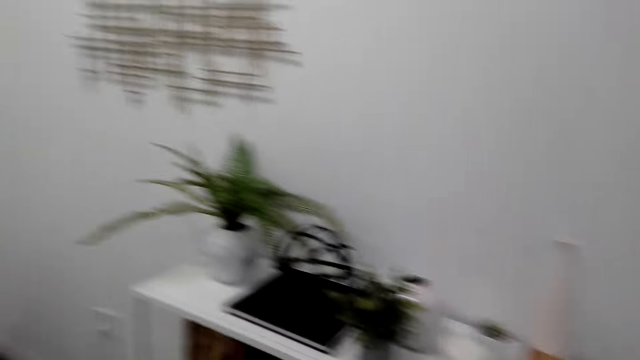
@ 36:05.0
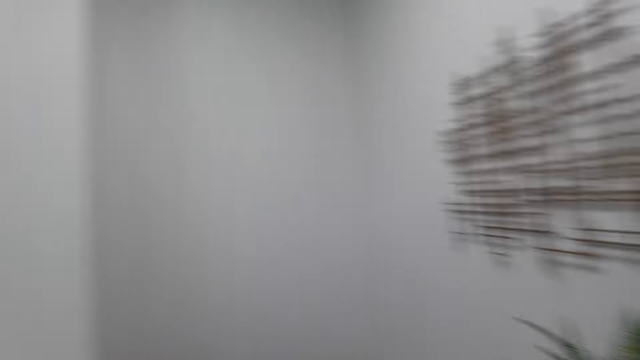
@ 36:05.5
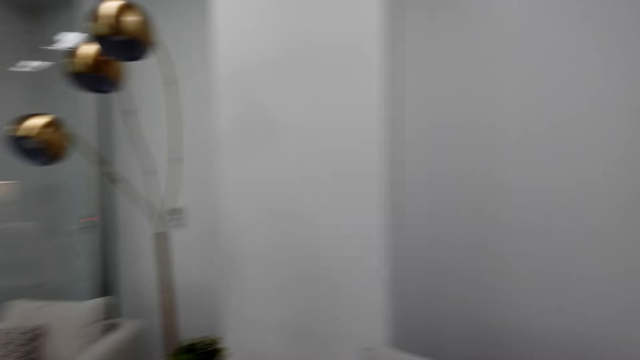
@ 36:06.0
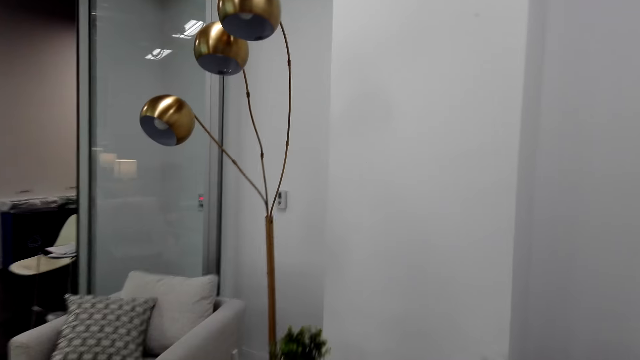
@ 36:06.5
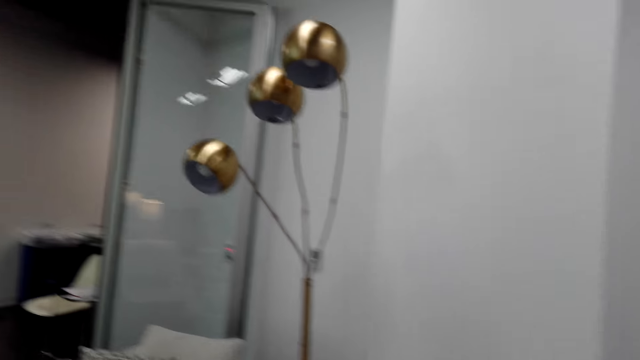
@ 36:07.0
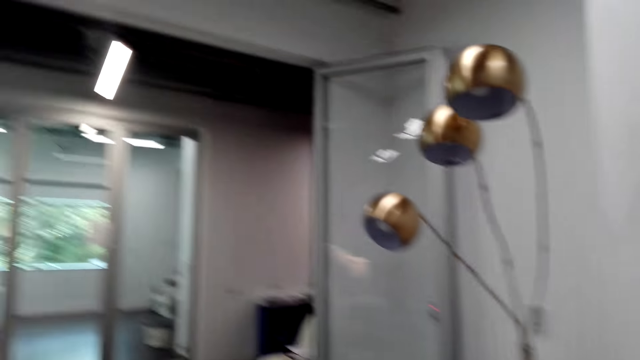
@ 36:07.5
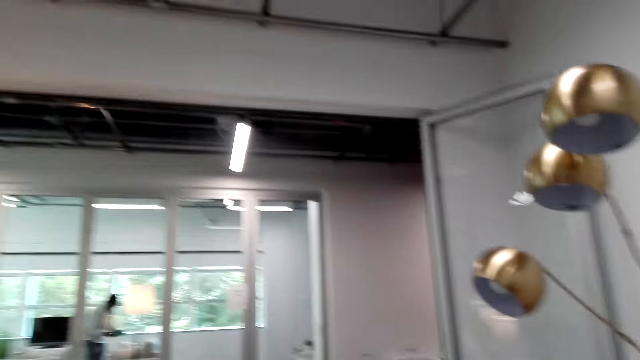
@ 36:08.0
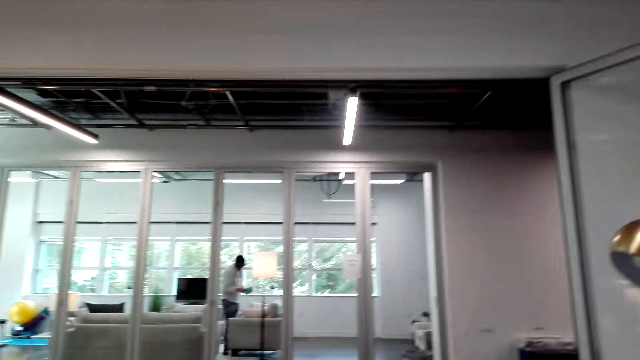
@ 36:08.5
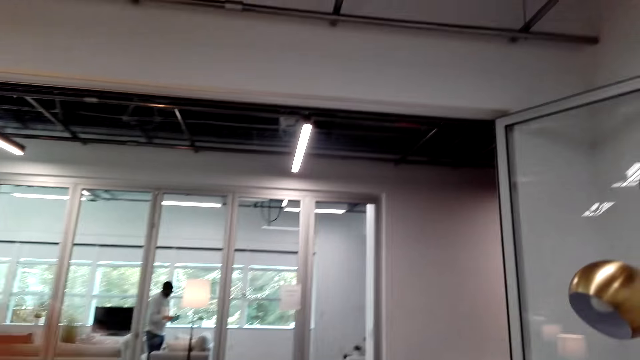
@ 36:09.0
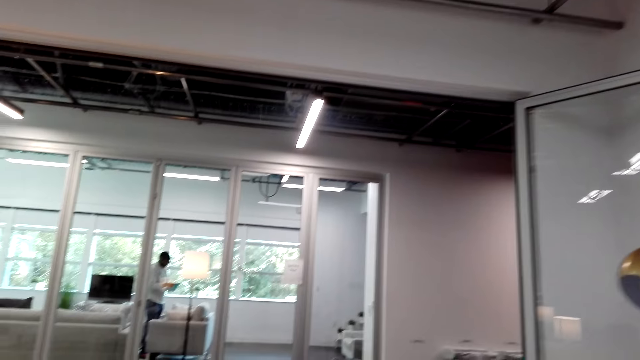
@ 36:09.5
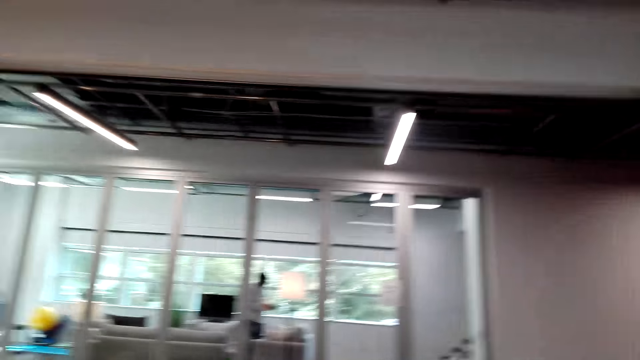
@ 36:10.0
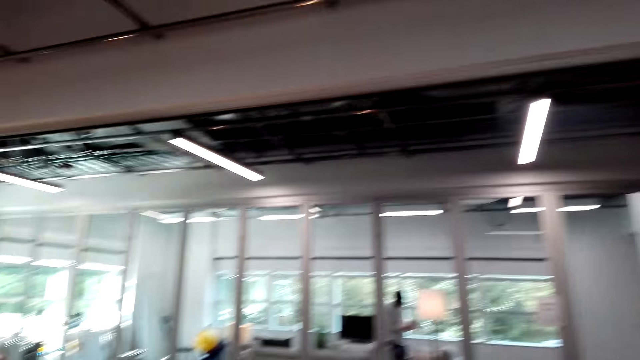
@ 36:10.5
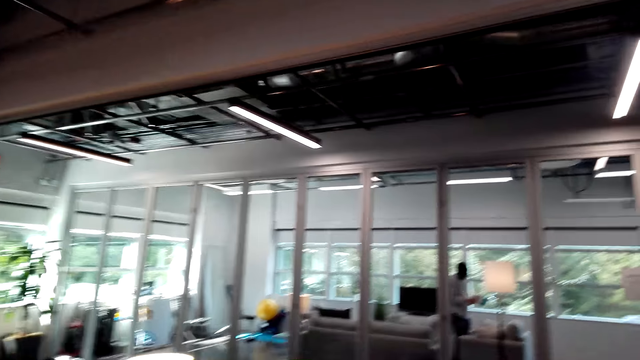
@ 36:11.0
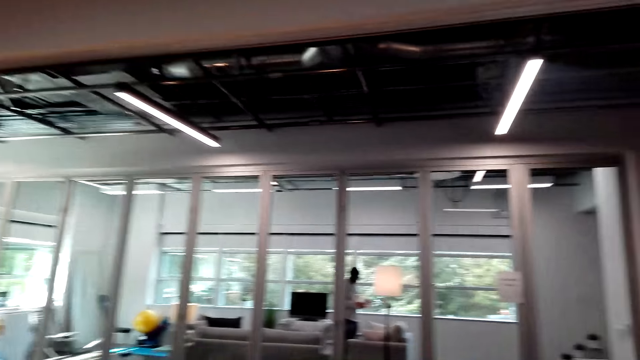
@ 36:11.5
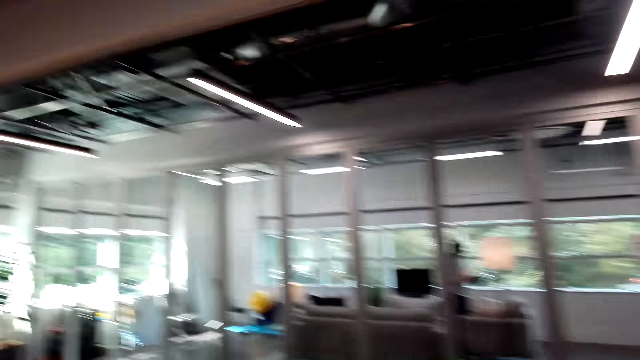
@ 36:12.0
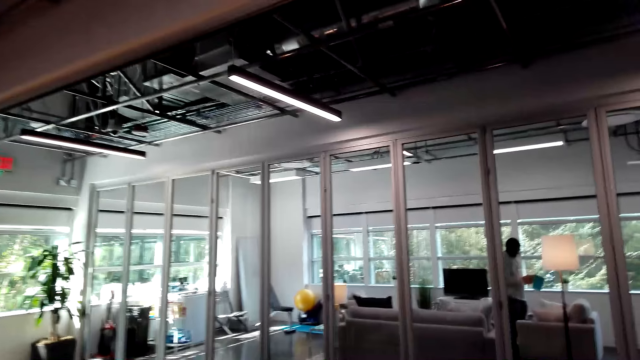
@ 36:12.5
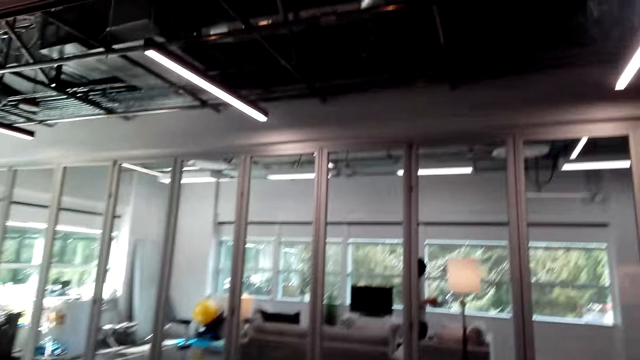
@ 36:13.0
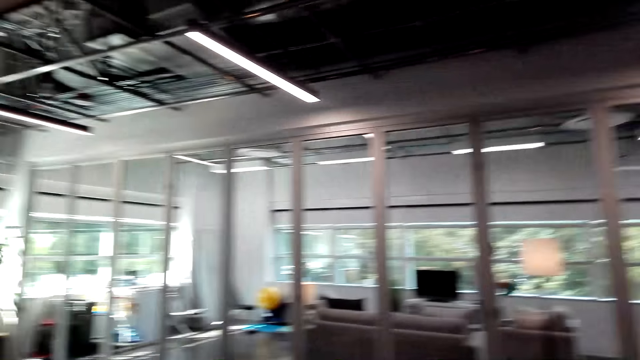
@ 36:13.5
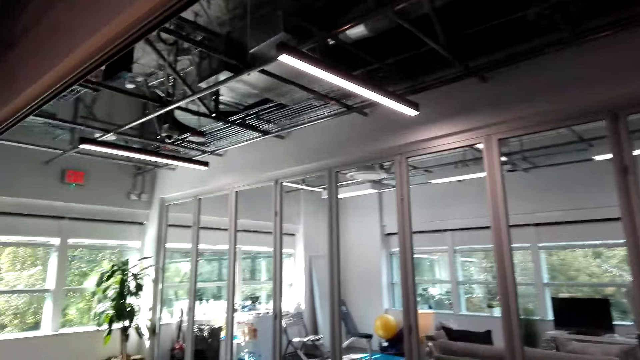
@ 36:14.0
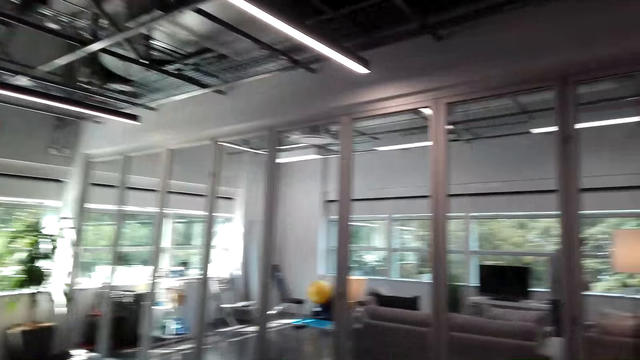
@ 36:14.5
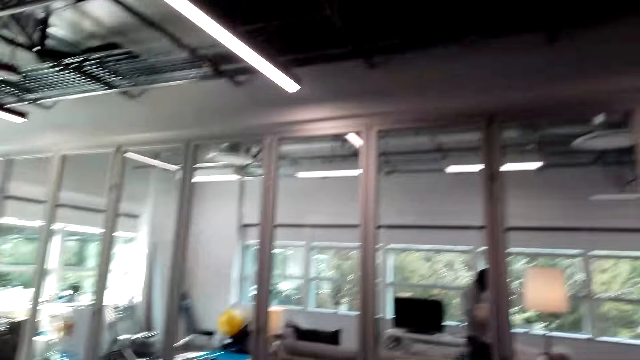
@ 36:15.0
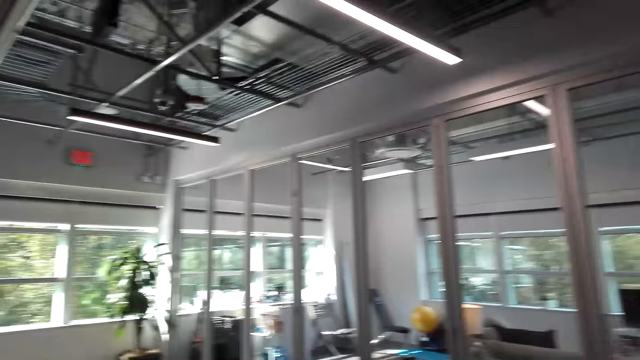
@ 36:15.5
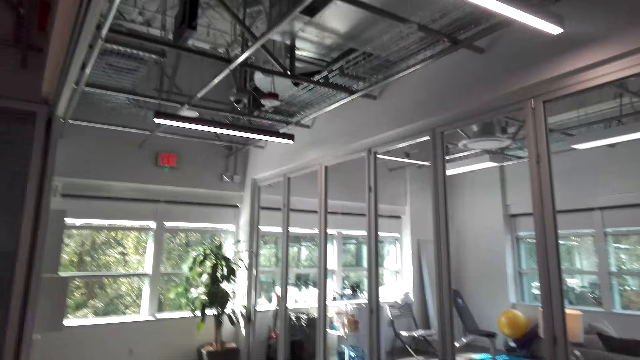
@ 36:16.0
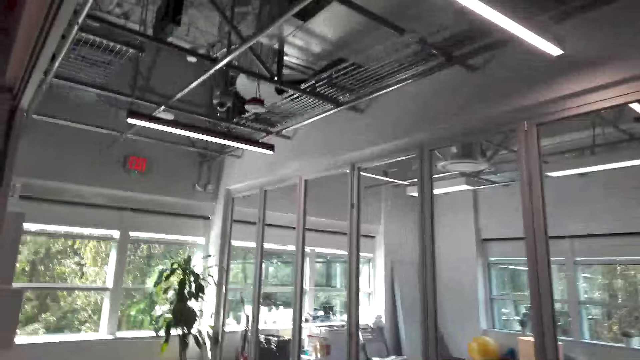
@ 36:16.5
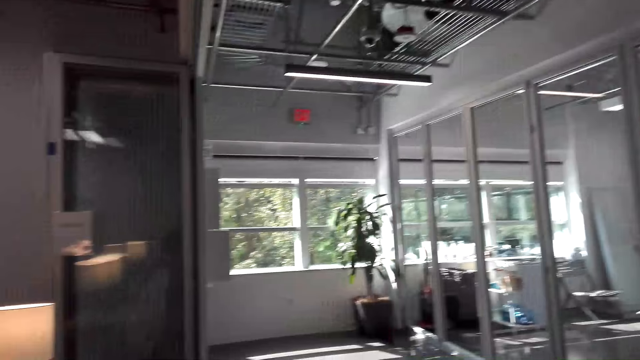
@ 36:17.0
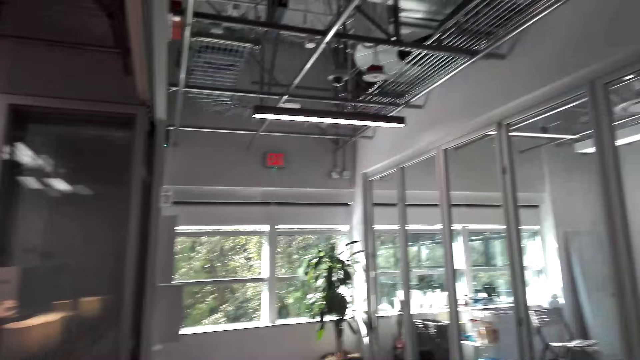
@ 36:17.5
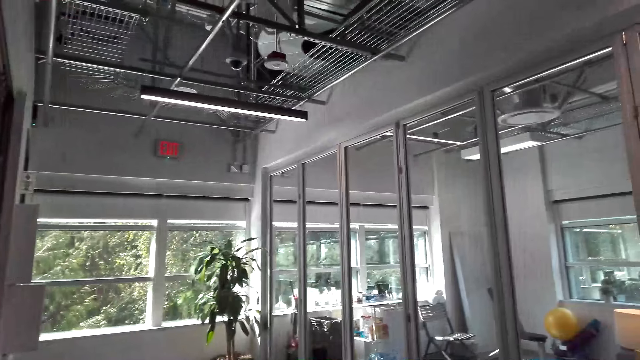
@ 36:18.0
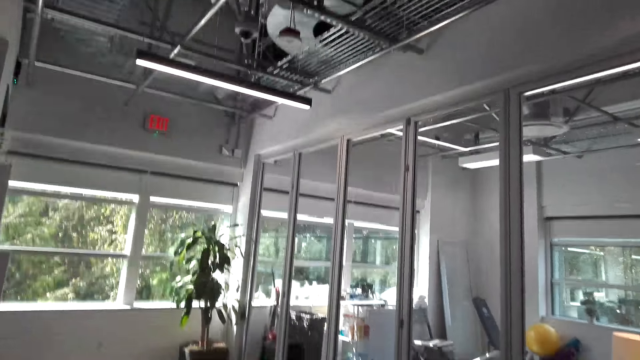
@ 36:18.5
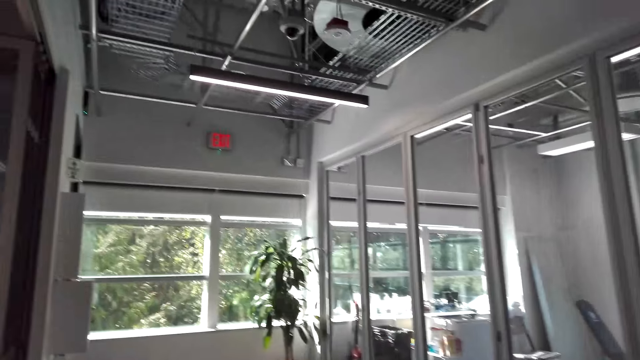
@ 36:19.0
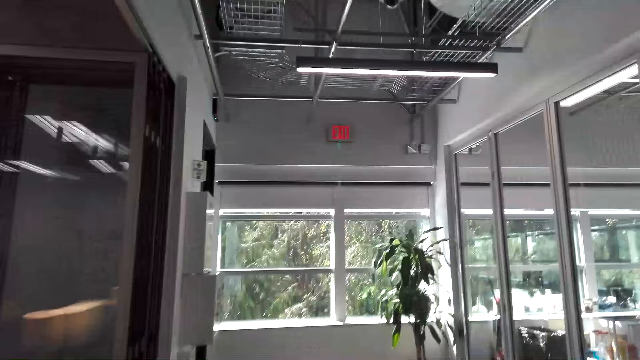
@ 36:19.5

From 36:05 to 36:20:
The camera wearer turns around. They talk on the cellphone. They exit the room. They talk on the cellphone. They walk on the hallway to the window.

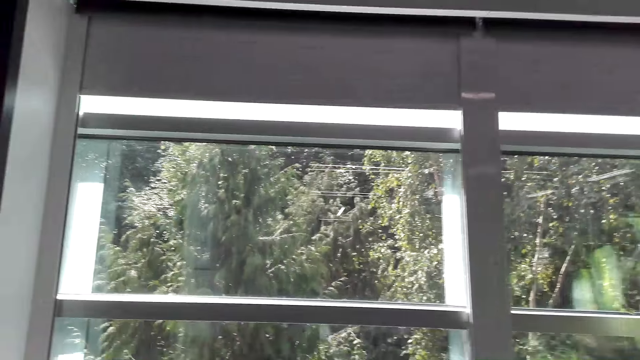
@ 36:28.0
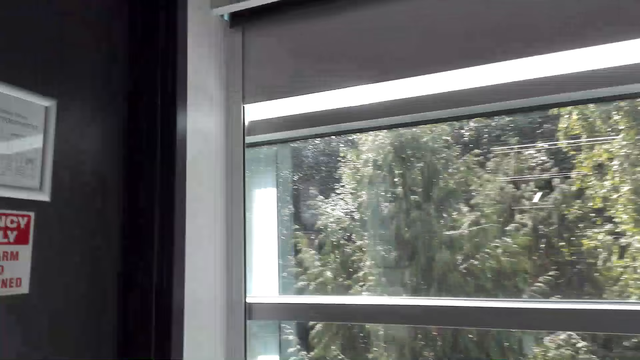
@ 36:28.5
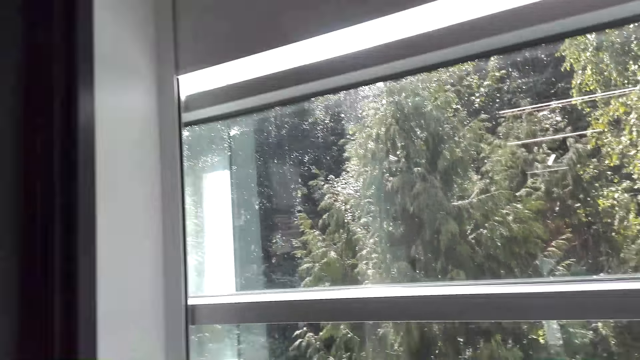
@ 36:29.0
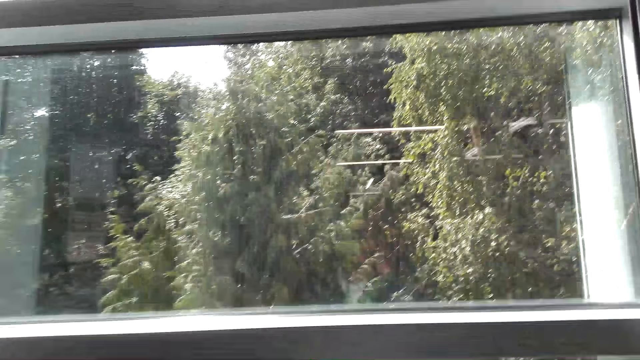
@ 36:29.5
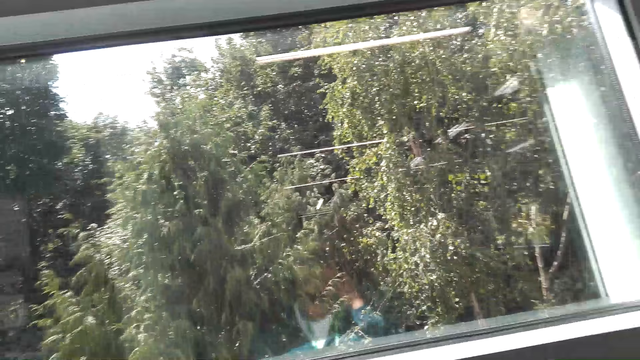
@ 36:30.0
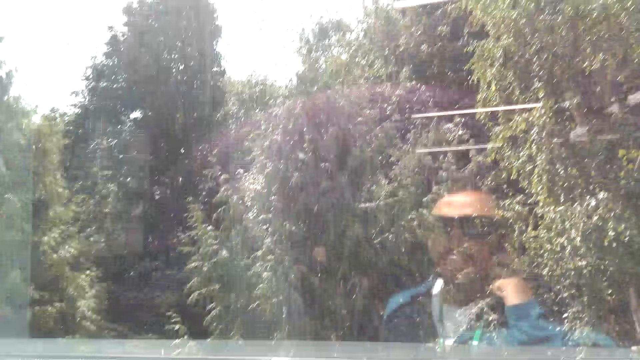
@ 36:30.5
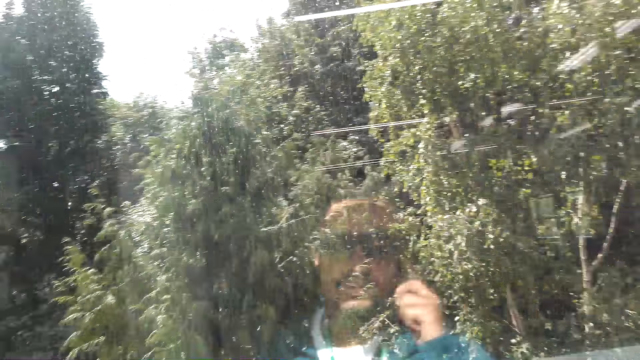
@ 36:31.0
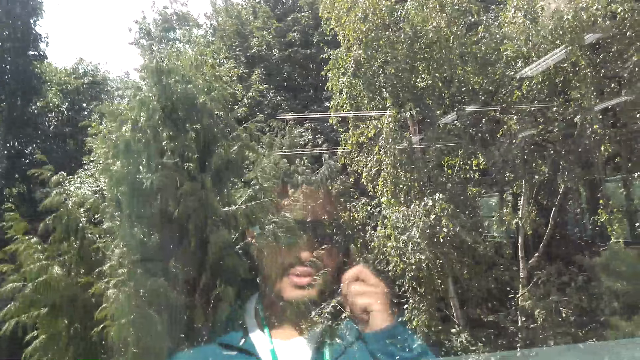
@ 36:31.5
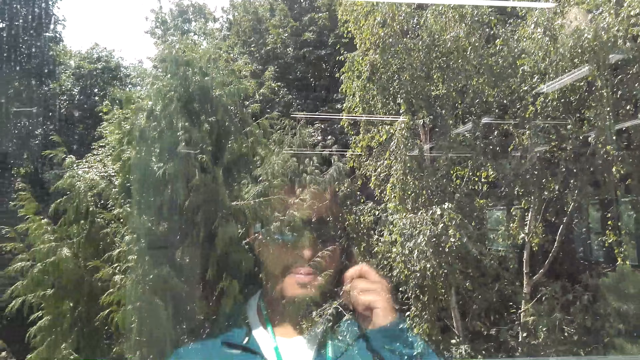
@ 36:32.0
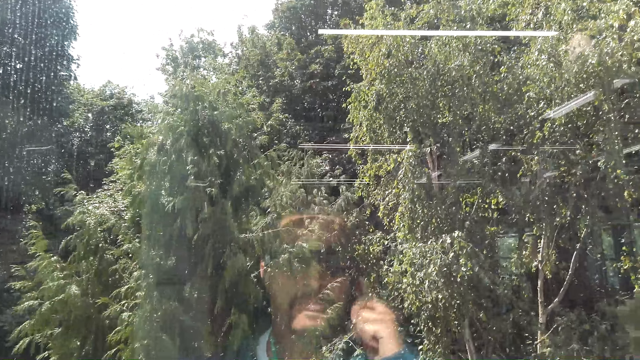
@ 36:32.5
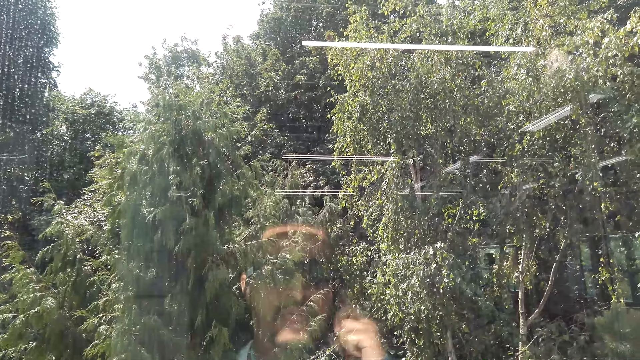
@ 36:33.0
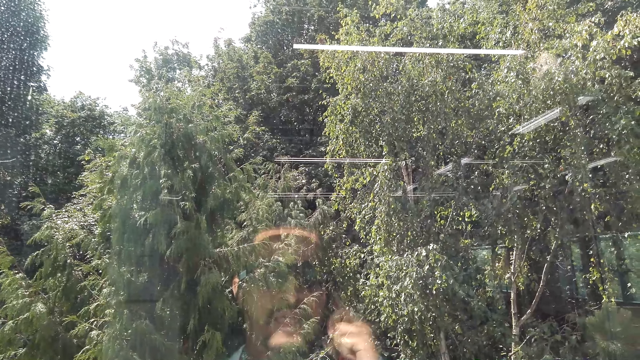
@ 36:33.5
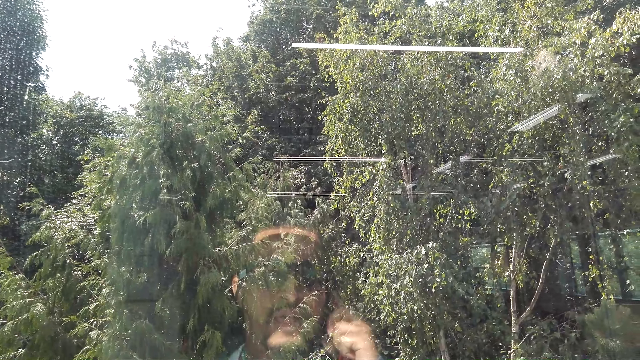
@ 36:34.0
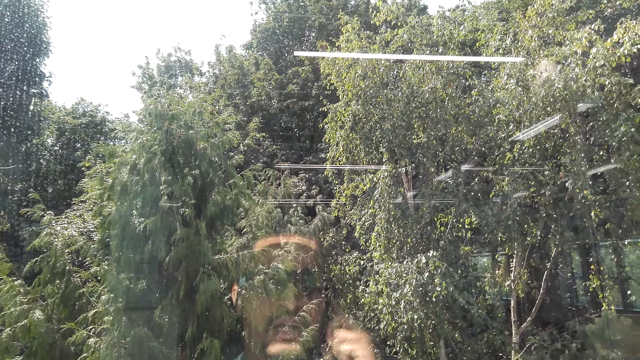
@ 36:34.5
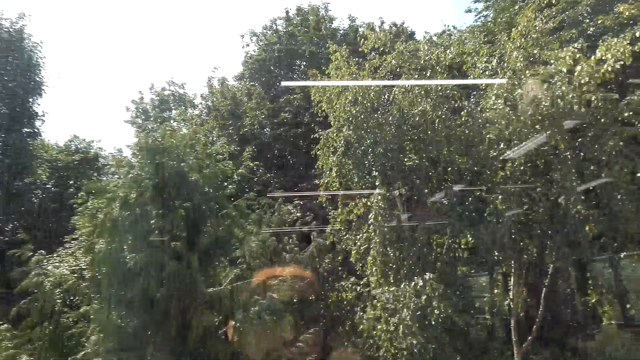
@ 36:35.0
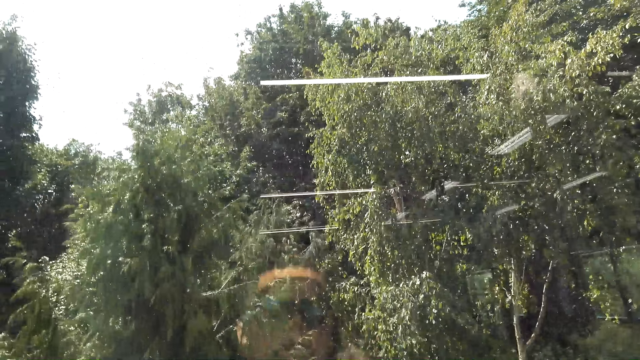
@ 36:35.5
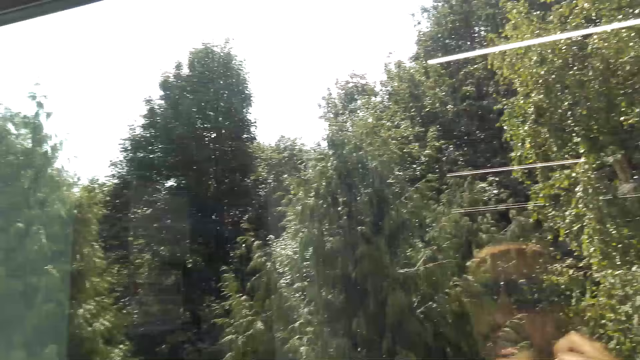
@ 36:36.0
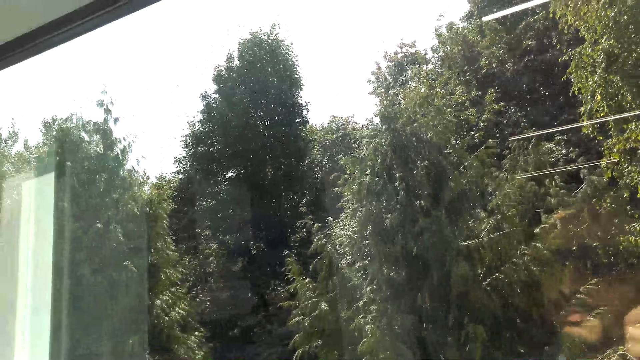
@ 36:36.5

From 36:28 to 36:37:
The camera wearer holds a phone to his ear. He looks around.
